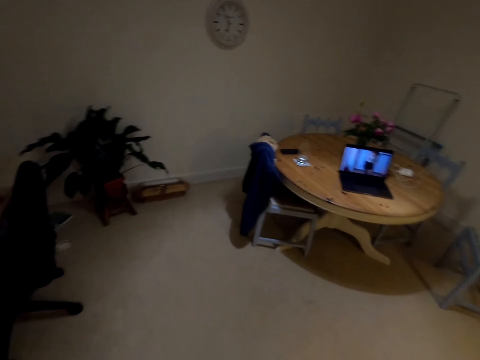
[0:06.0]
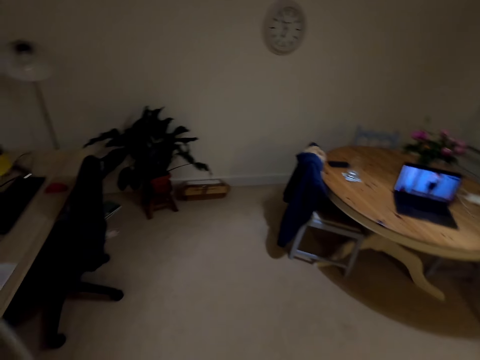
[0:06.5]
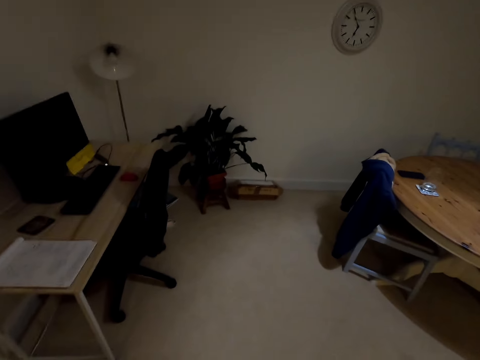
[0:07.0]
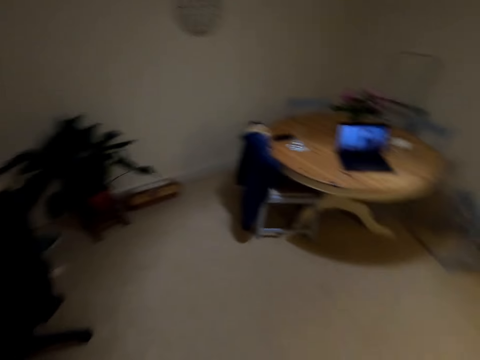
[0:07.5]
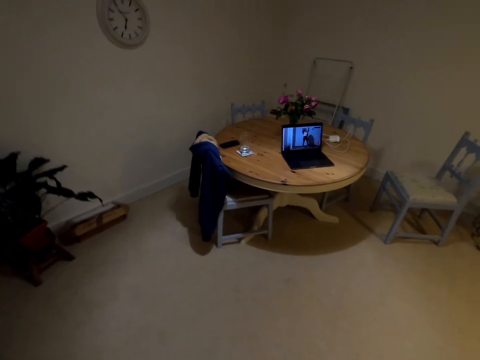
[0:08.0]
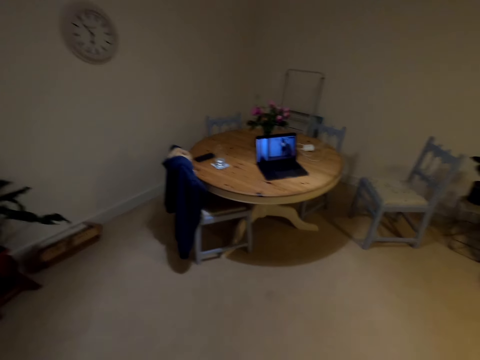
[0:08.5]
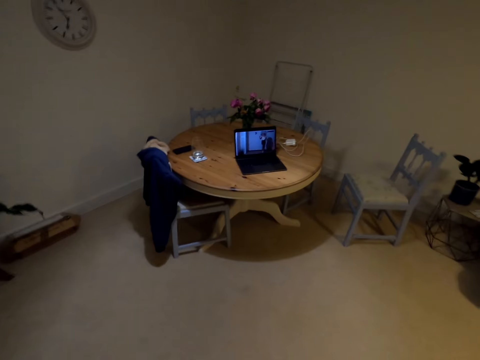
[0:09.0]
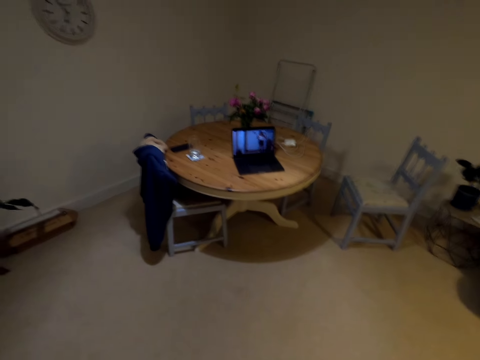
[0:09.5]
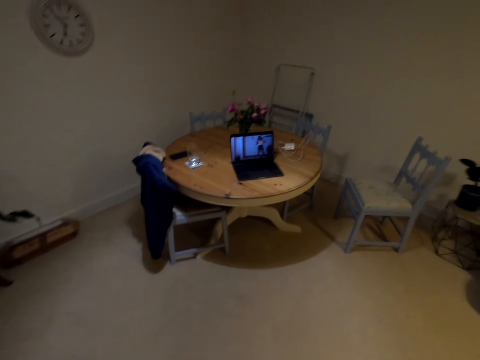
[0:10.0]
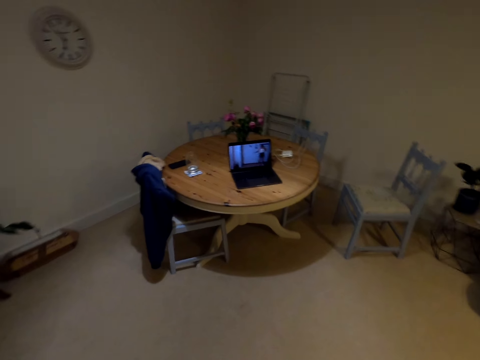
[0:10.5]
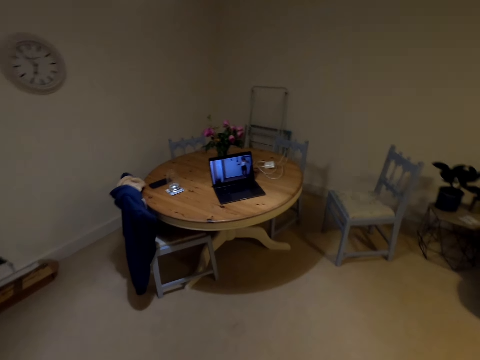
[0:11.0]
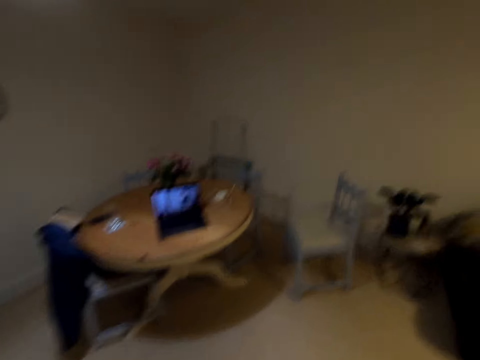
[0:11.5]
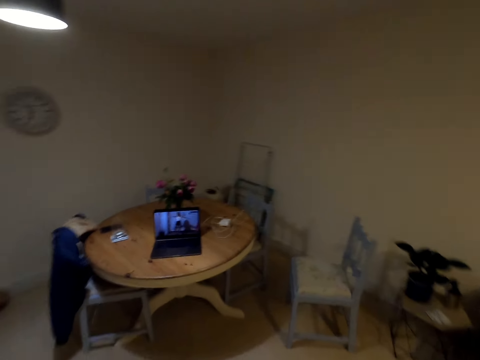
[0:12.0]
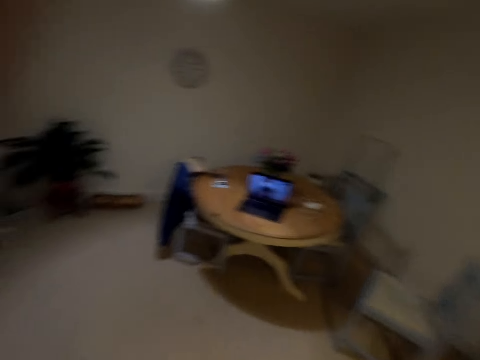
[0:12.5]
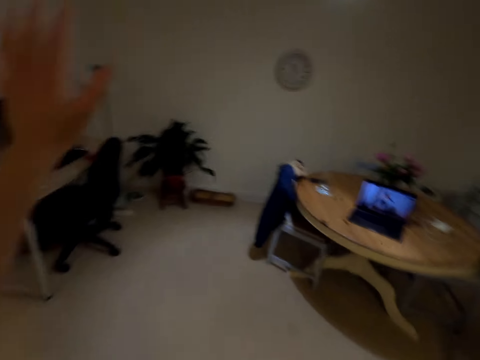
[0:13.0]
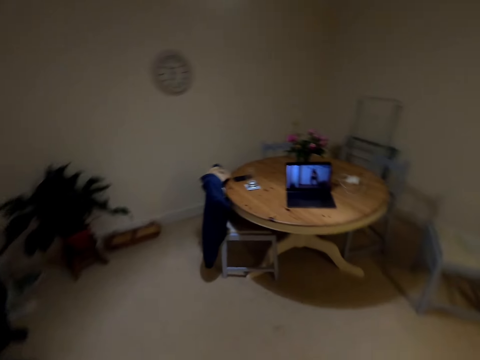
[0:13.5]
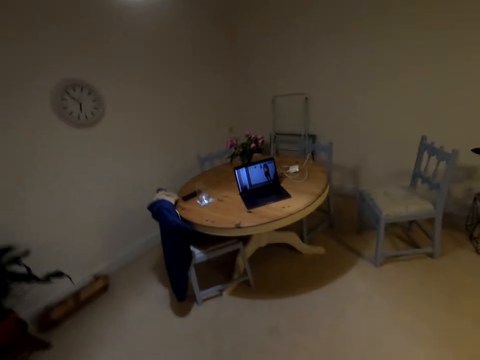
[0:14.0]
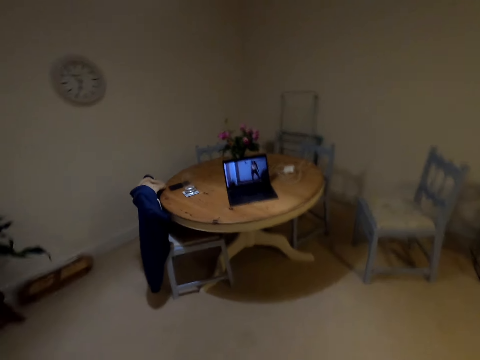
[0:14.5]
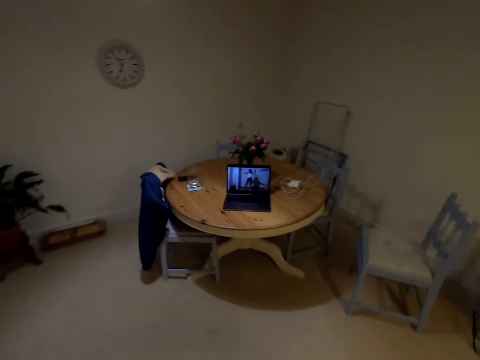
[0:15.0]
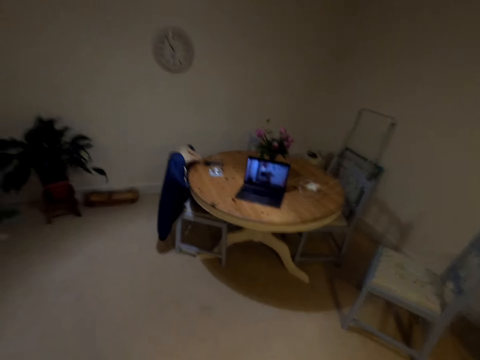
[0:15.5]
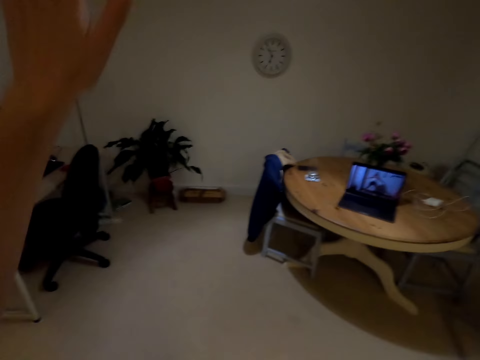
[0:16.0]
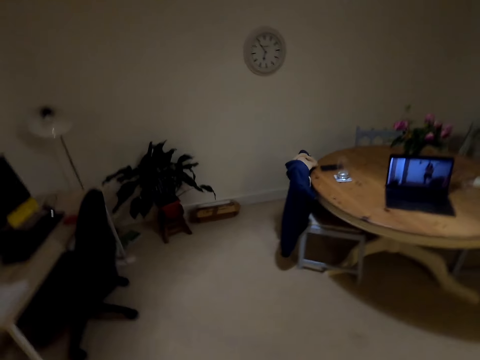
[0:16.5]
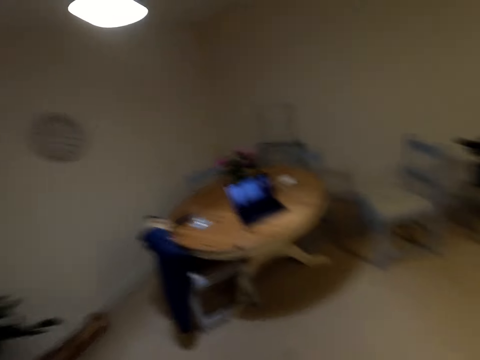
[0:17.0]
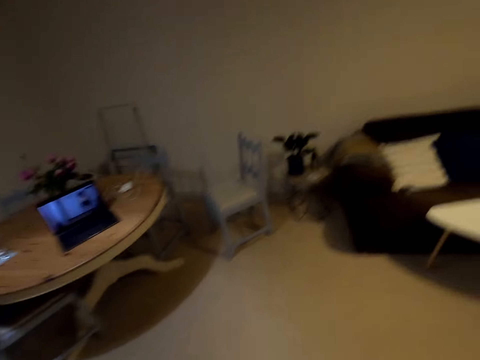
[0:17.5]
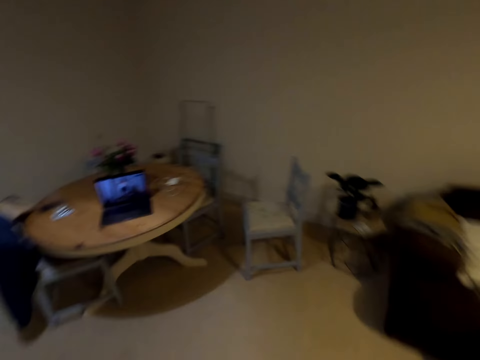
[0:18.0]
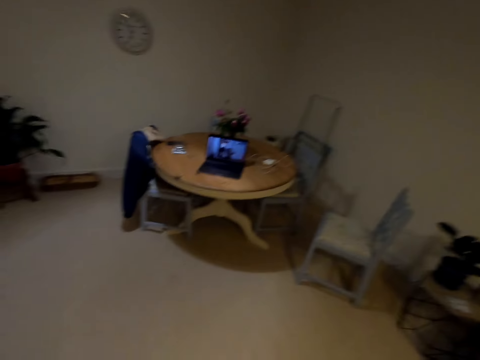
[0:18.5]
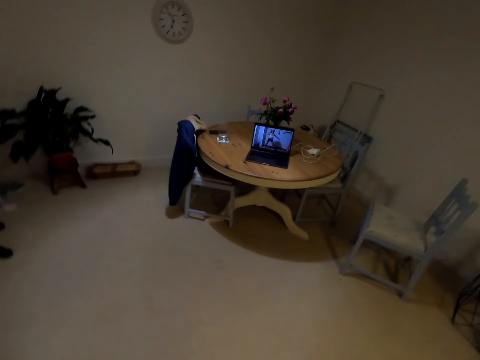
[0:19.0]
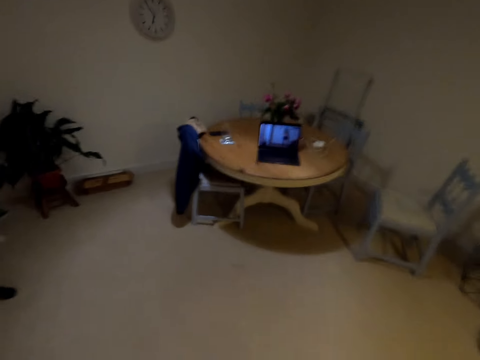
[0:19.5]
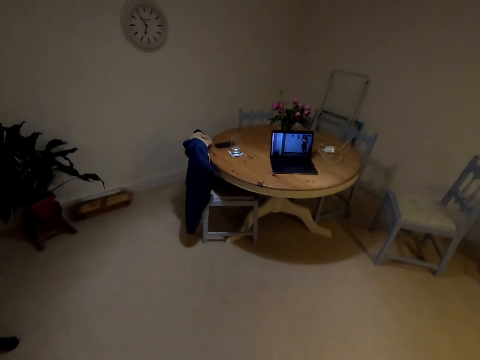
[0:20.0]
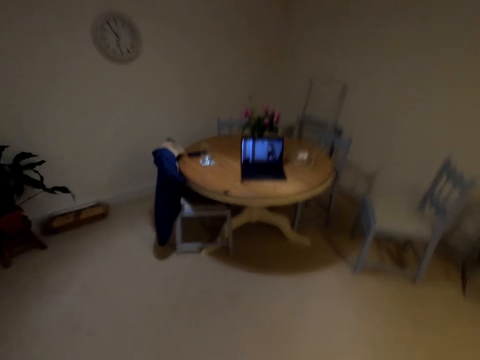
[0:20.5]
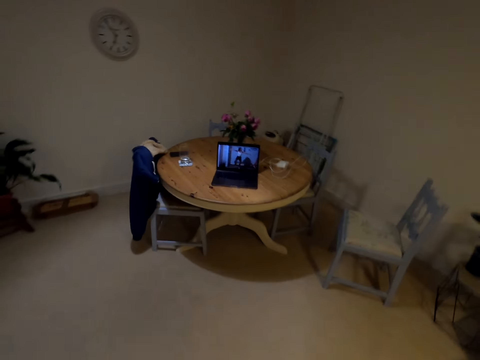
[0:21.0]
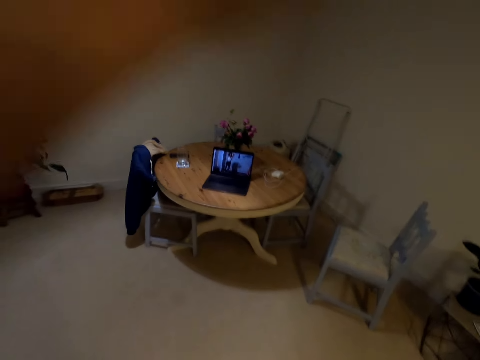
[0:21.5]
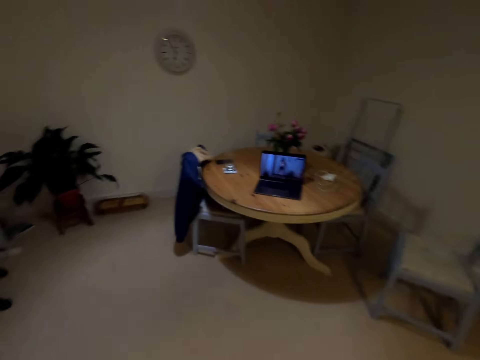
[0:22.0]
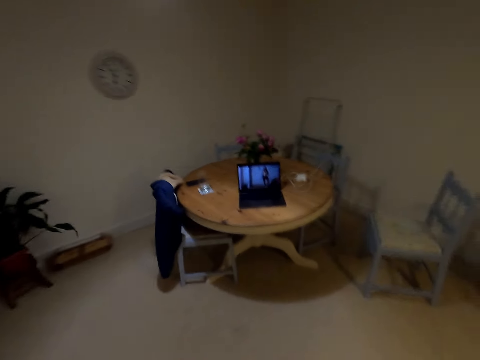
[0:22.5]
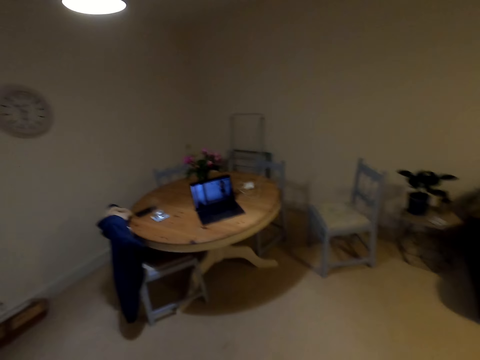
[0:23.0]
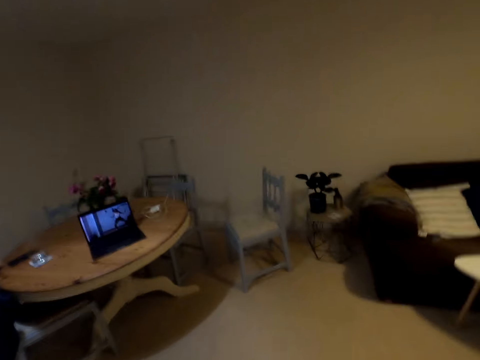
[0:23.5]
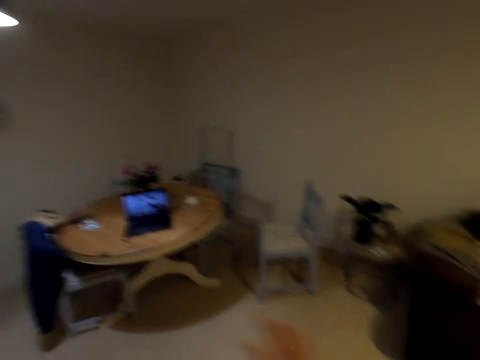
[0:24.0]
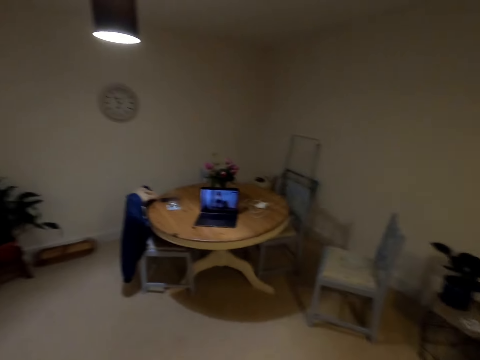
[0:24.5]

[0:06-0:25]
The camera wearer stares at the laptop. They dance on a new song. They move to the right. They dance in the house. They move to the left. They move to the left again. They move to the right. They move to the left. They move to the left again. They move to the right.

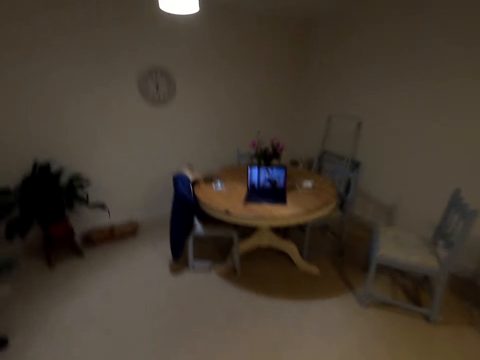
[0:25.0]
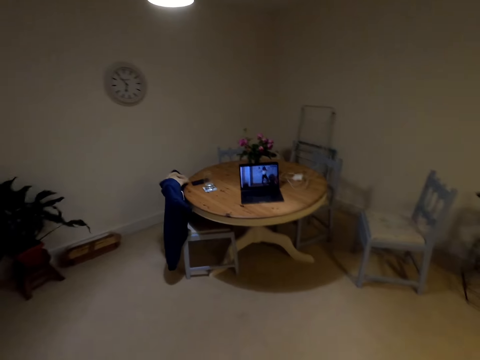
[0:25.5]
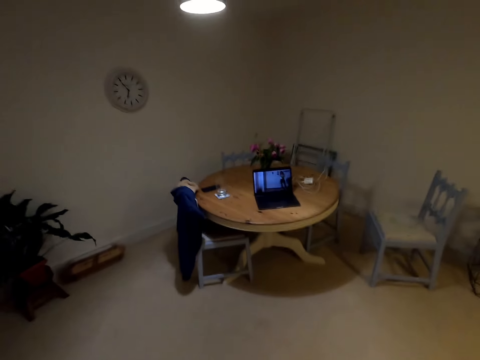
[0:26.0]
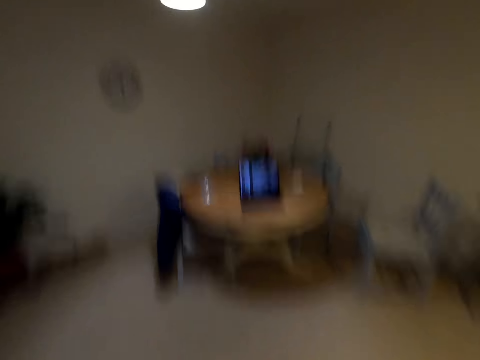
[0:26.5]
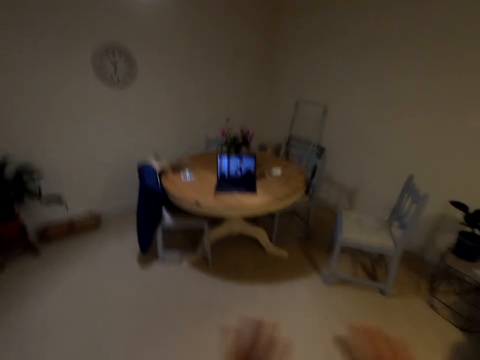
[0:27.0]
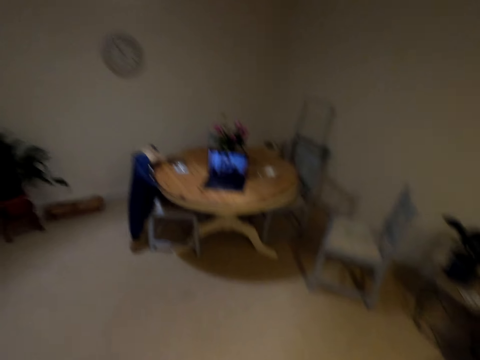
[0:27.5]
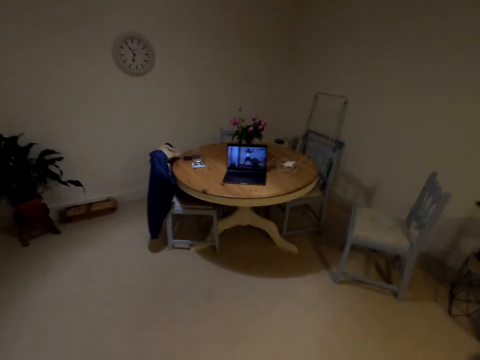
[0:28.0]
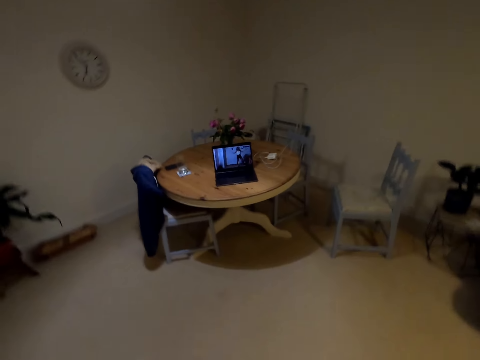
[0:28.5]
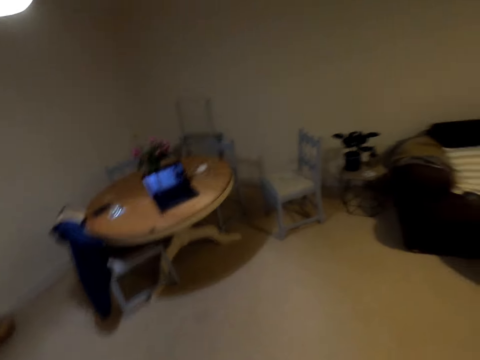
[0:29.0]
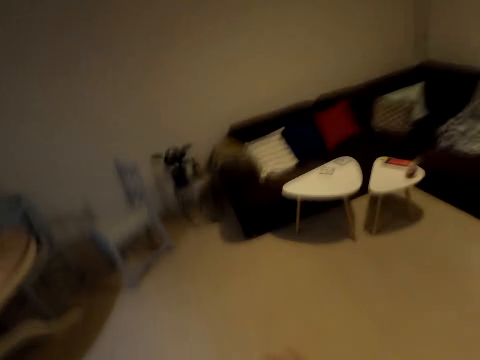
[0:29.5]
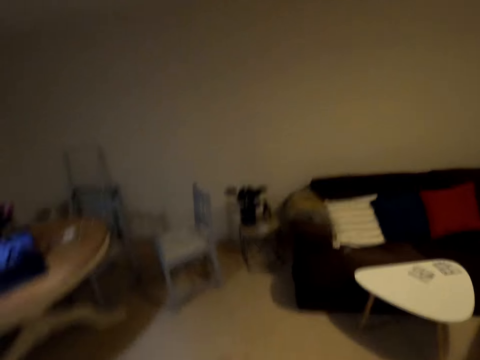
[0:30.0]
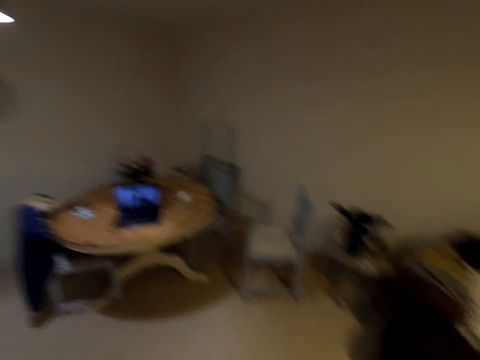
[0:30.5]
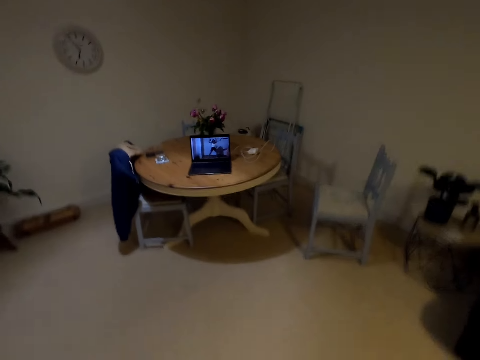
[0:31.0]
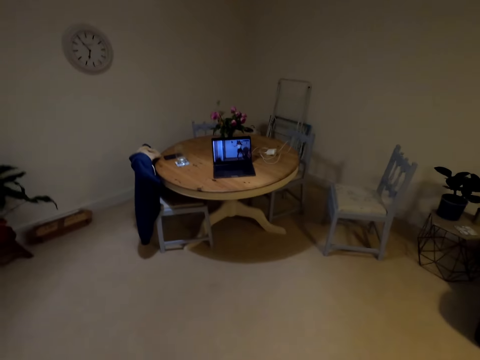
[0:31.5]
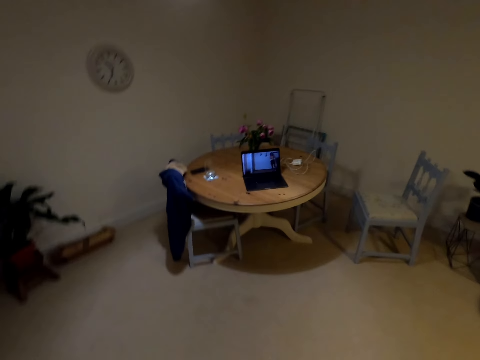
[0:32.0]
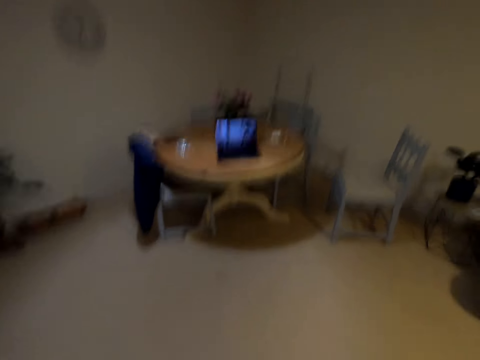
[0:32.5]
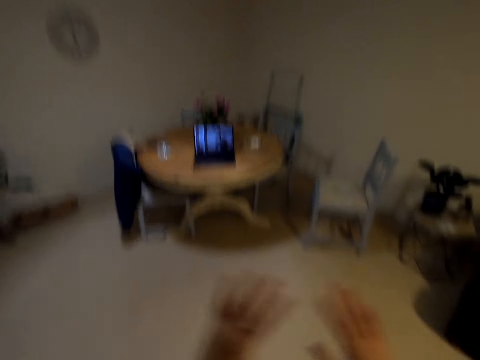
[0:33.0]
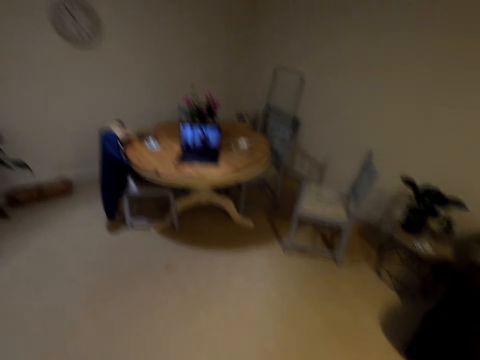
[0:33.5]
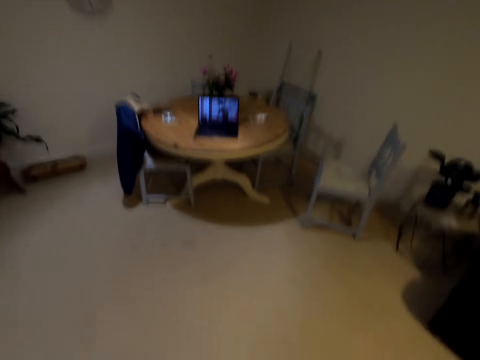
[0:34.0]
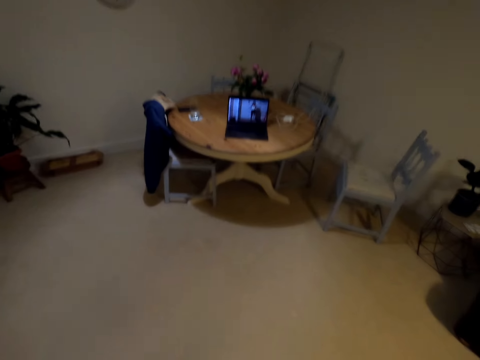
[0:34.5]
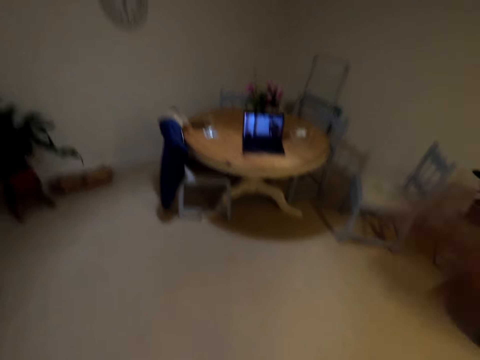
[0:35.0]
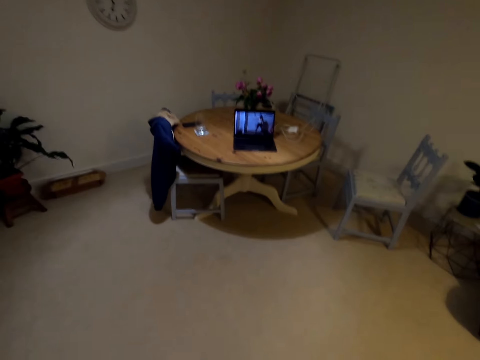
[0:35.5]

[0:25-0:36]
The camera wearer moves to the right.
